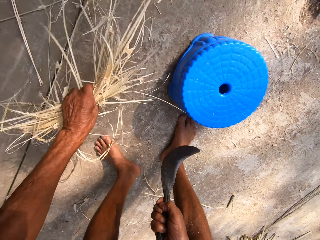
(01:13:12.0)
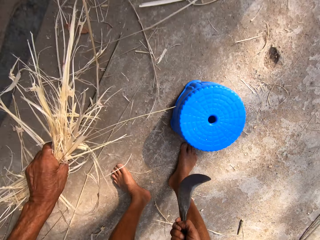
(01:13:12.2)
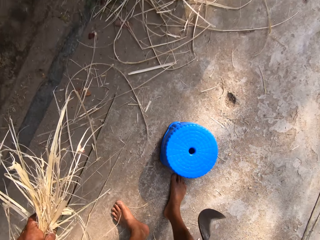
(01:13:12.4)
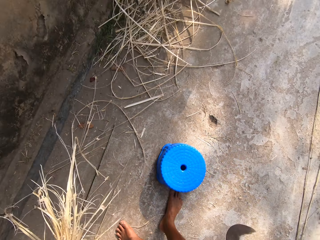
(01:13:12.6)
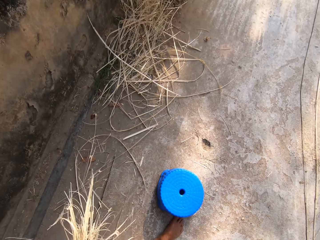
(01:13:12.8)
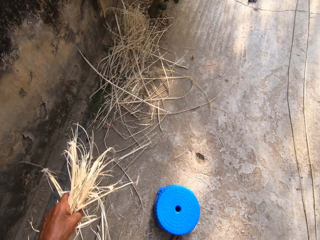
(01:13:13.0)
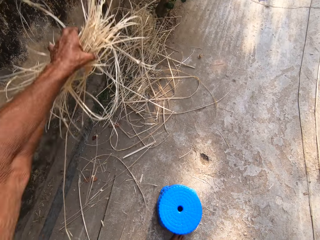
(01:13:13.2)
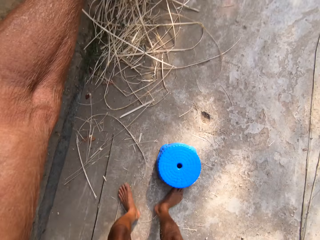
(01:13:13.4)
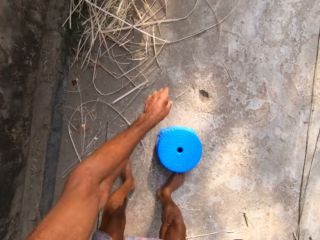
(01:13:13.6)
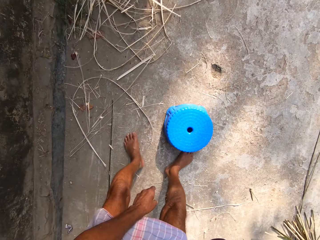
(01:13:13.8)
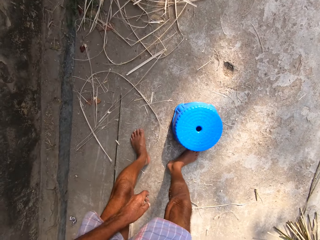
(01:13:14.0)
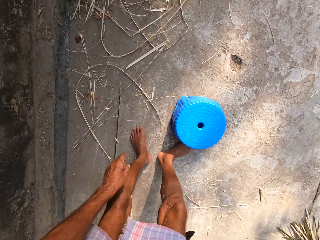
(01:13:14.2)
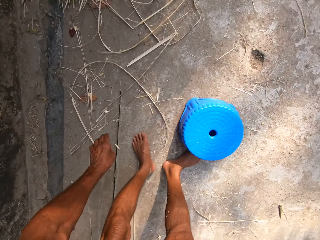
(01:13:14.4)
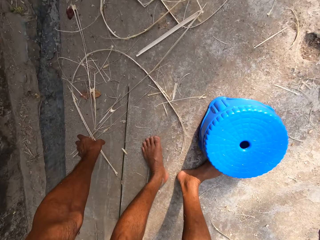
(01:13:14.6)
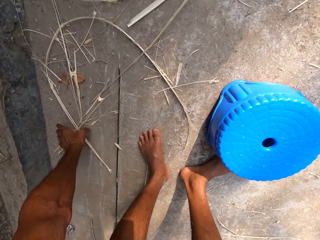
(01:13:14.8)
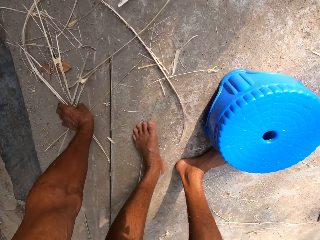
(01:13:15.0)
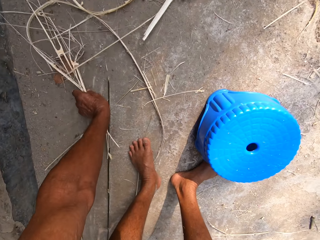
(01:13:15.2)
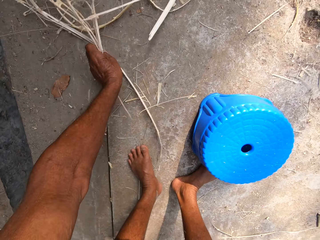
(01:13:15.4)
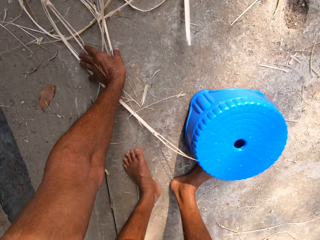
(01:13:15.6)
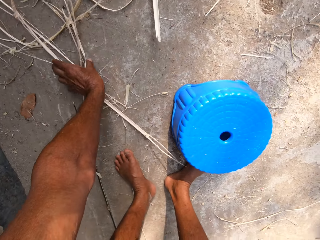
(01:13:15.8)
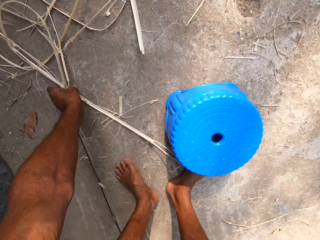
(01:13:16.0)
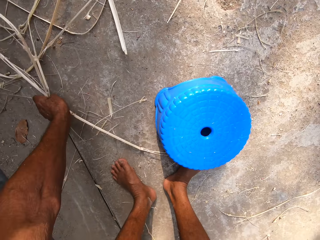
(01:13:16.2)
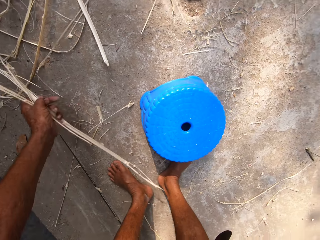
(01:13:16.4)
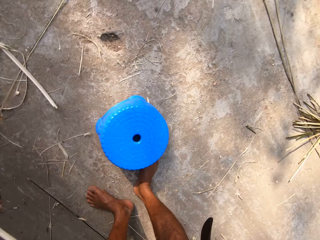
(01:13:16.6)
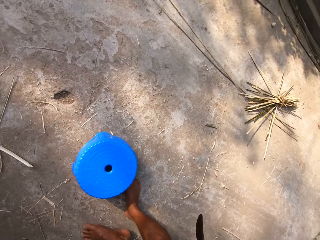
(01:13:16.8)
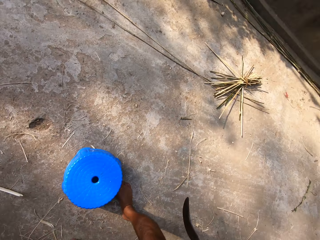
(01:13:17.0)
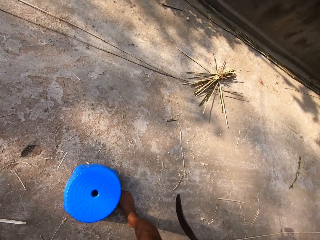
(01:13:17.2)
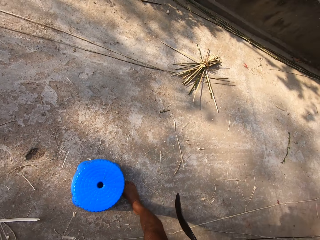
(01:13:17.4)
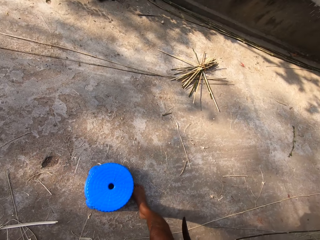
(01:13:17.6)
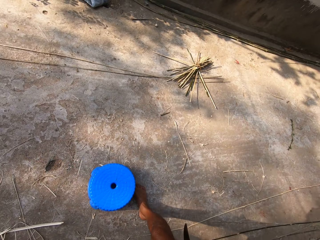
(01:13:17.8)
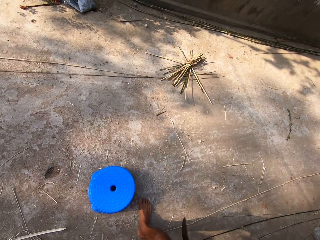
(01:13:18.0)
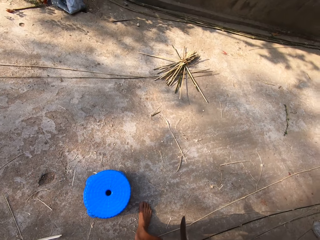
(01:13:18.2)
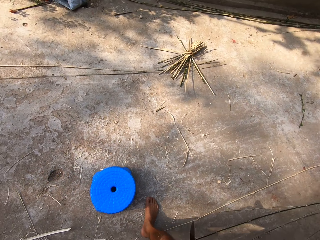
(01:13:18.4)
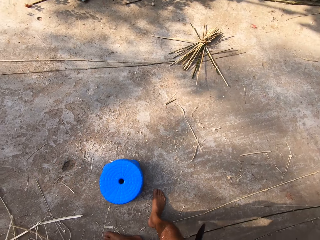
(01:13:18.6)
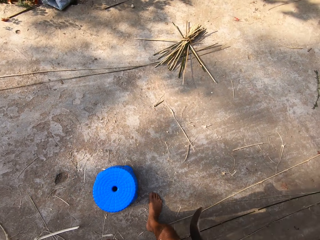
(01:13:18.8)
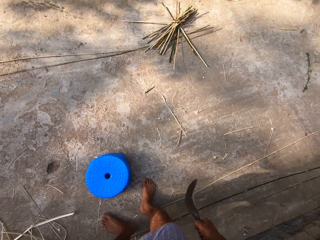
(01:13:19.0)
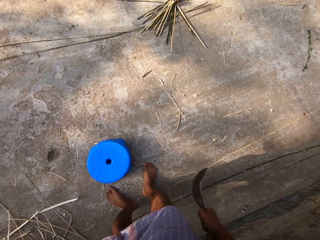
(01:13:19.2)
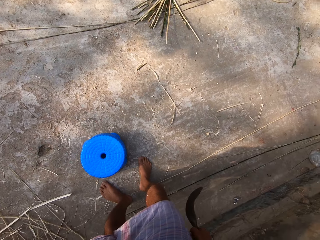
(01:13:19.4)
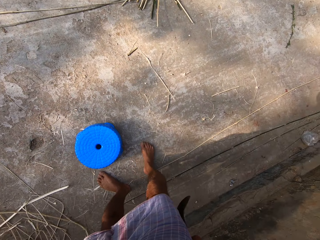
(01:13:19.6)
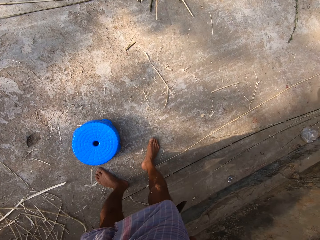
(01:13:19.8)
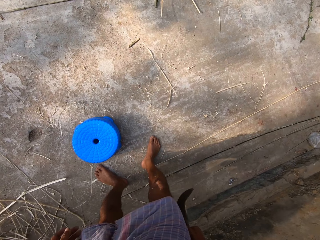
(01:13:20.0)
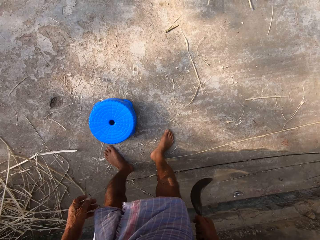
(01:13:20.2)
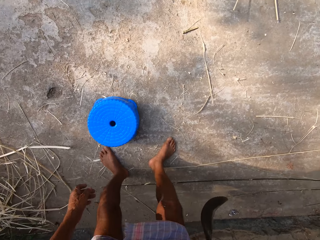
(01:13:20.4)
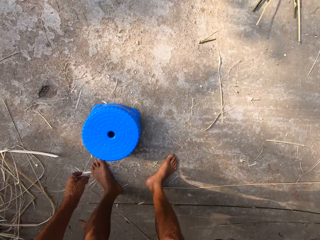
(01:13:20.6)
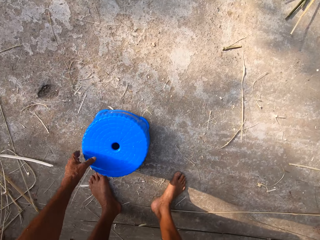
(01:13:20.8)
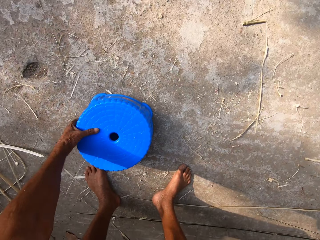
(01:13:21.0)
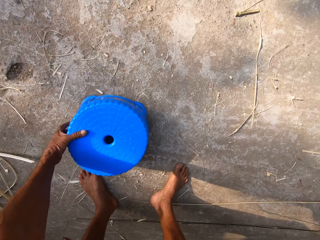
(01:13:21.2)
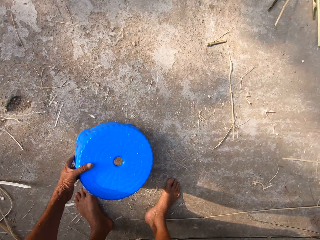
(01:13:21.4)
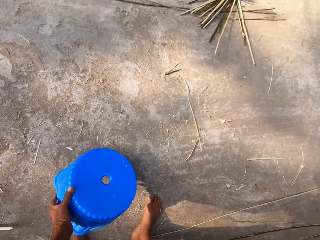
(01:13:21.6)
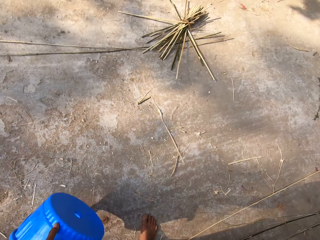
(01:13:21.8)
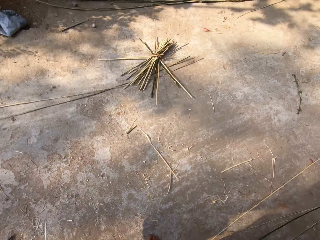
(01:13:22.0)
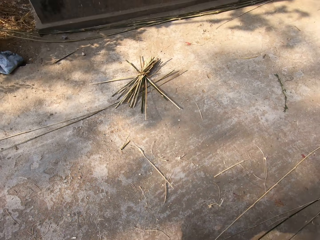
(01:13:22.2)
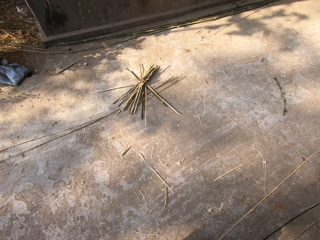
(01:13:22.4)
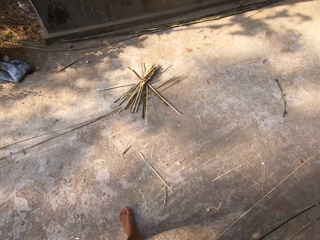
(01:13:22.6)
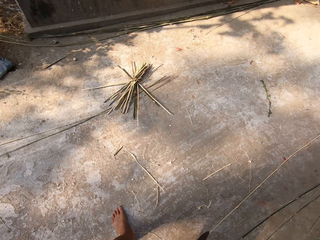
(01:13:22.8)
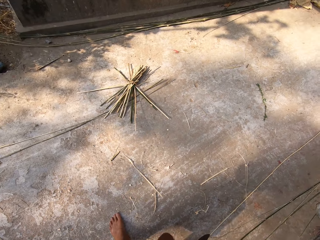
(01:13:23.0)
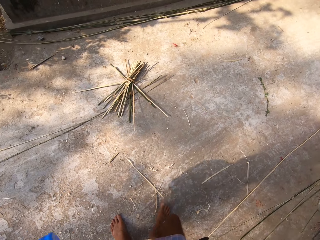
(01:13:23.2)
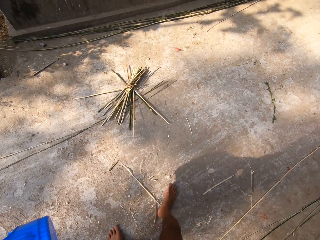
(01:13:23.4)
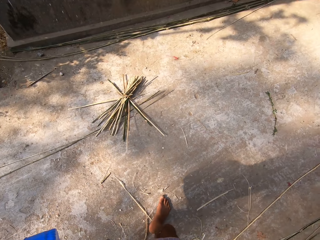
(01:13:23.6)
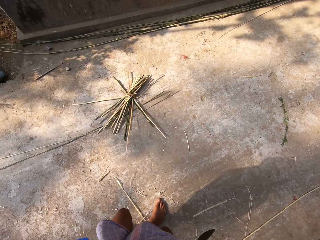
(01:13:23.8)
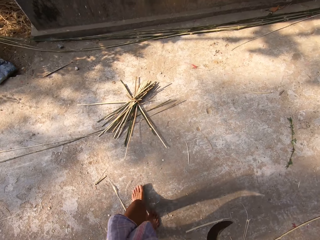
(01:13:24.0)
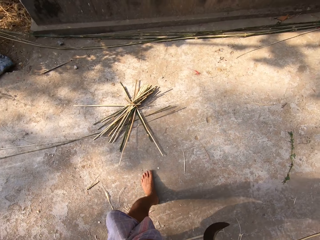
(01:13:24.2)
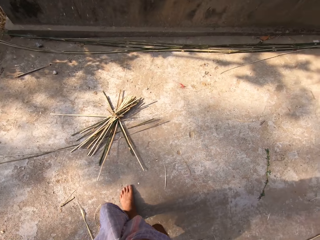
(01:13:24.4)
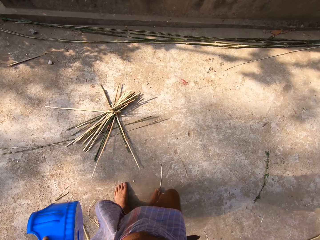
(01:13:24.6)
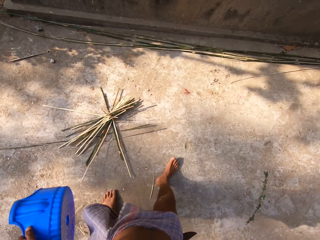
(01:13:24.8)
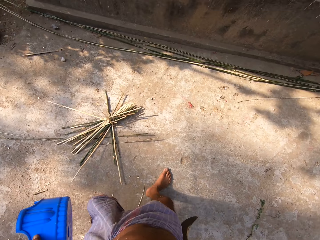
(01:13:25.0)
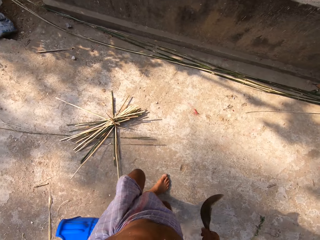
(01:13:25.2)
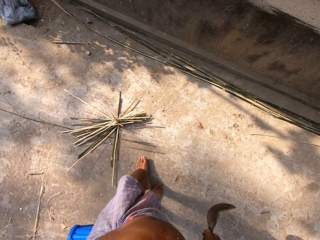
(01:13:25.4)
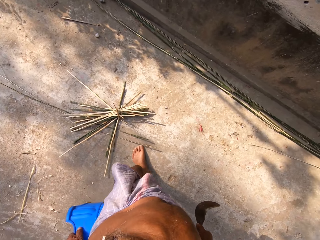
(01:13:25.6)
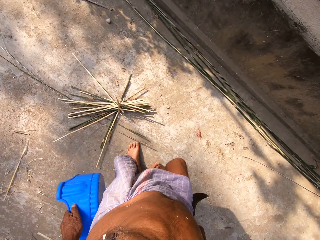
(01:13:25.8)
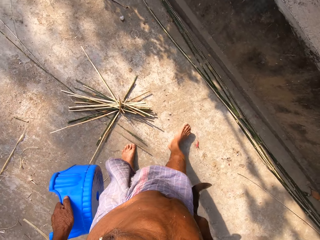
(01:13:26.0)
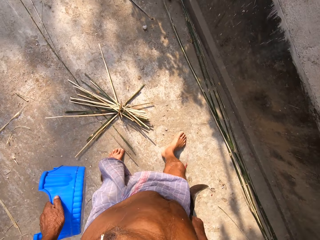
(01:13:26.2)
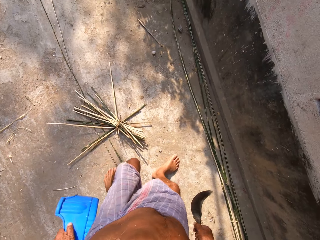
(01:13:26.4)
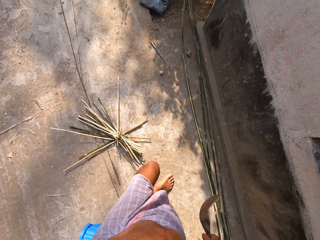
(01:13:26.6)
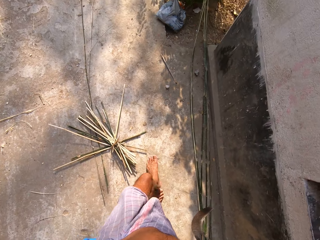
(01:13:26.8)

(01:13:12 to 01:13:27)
The camera wearer drops the bamboo peels on the floor with his left hand. He packs the bamboo peels on the floor with his left hand. He picks up sticks. He picks up a plastic stool from the floor with his left hand. He walks.

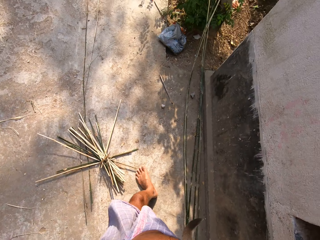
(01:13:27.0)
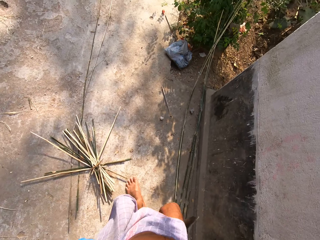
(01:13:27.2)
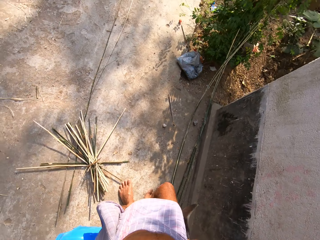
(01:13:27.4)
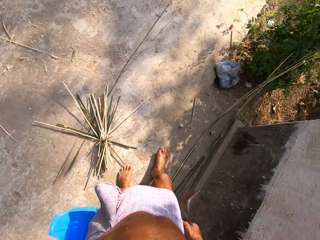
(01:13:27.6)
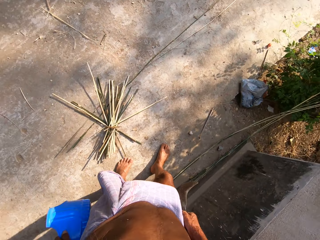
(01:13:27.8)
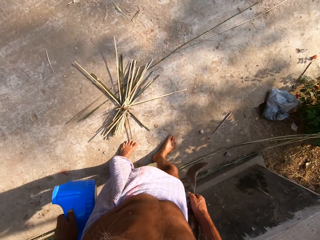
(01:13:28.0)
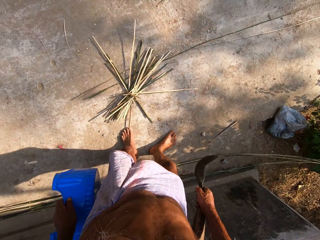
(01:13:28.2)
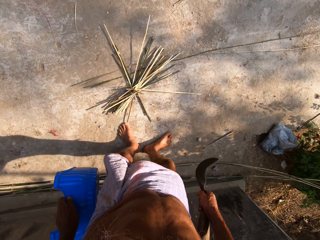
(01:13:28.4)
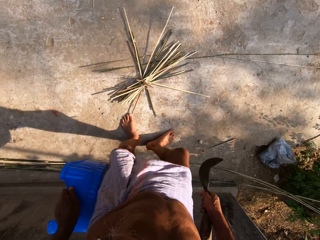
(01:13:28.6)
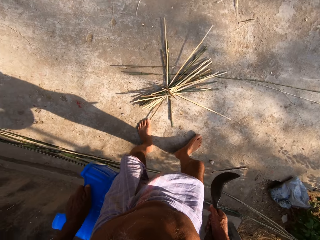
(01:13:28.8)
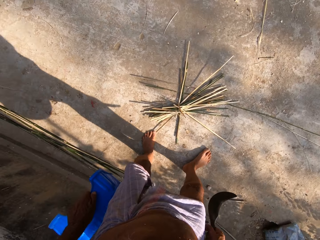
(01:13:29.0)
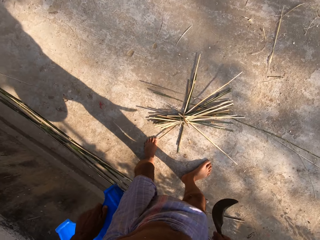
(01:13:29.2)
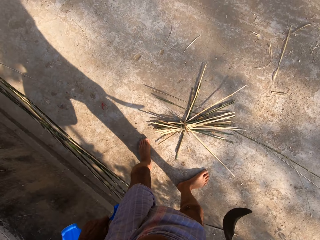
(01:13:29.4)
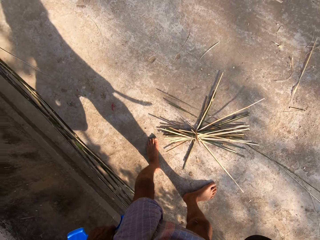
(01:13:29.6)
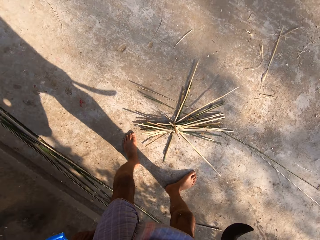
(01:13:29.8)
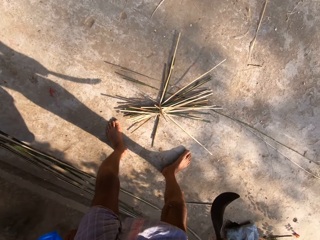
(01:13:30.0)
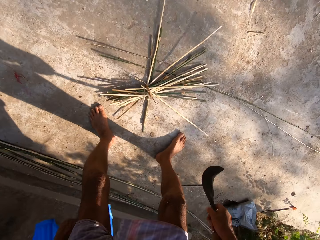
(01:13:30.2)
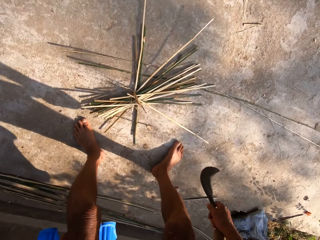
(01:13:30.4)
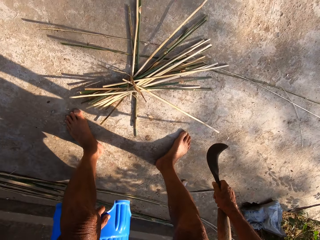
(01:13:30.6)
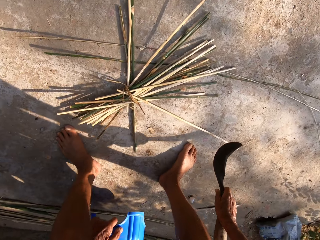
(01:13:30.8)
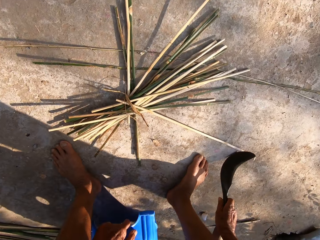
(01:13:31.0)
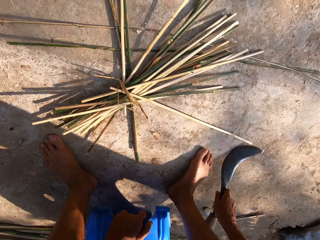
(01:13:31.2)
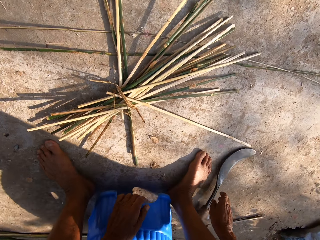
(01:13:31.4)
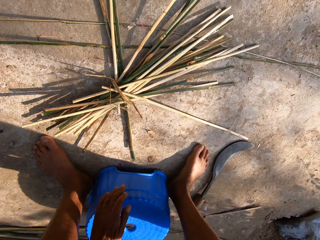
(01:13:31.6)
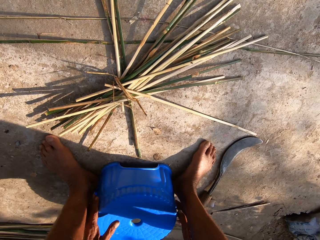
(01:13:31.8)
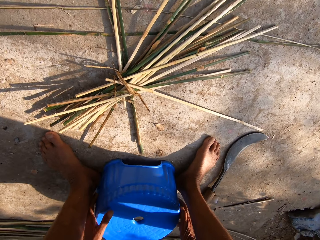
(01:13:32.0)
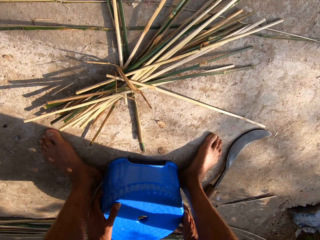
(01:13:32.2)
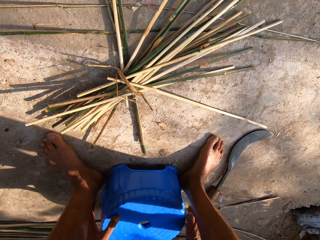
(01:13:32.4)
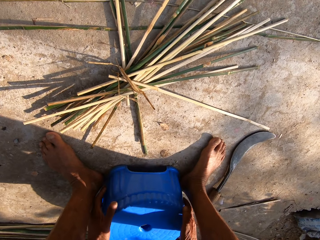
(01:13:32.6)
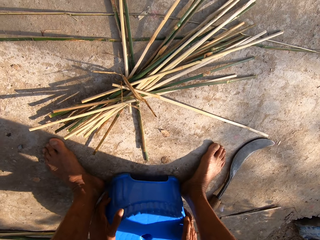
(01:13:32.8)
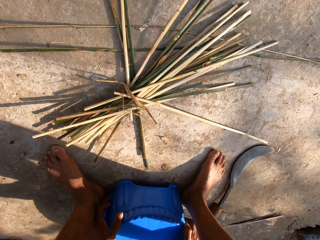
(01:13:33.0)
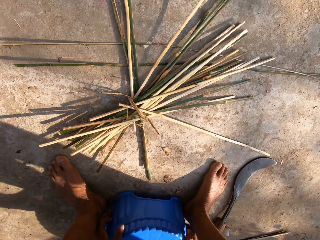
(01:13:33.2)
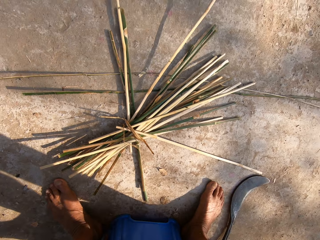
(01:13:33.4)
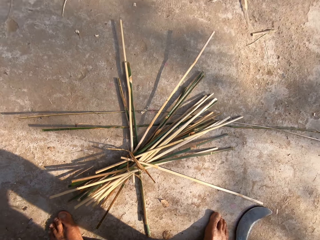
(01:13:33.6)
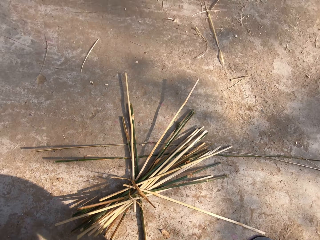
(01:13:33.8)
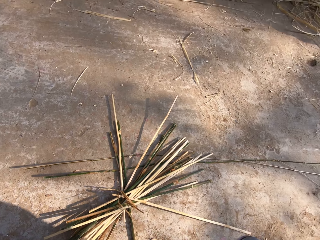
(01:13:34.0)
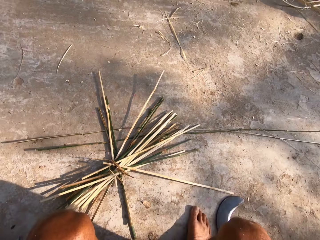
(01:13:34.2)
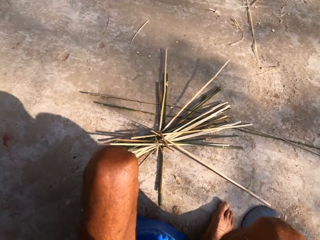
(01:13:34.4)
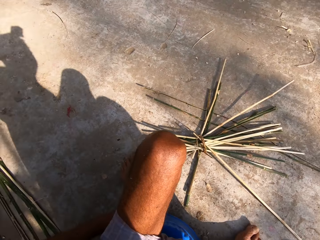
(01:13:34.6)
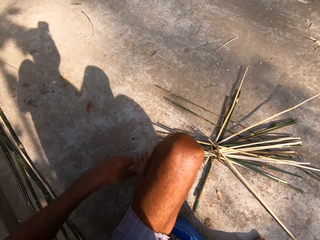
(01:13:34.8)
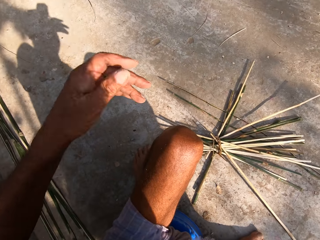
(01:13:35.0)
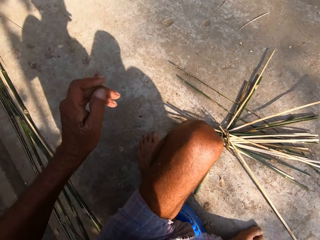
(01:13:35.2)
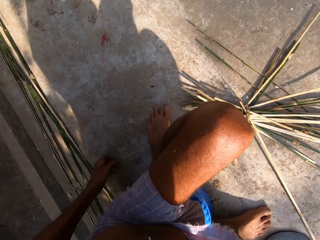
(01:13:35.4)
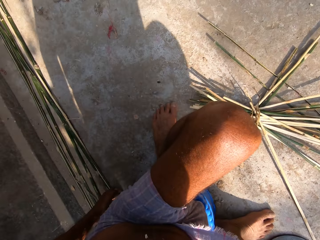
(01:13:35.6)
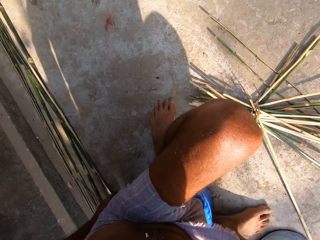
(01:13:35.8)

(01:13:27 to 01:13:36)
The camera wearer places the plastic stool on the floor with his left hand. He drops the kukri knife on the floor with his right hand.
